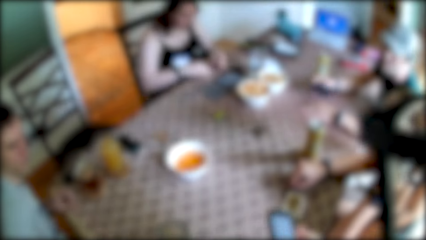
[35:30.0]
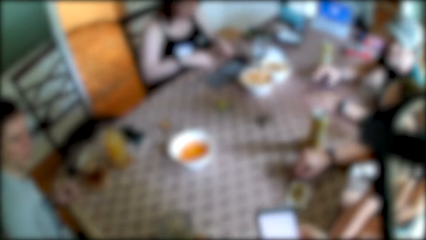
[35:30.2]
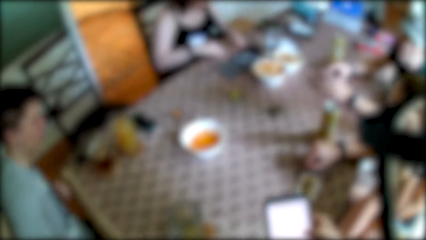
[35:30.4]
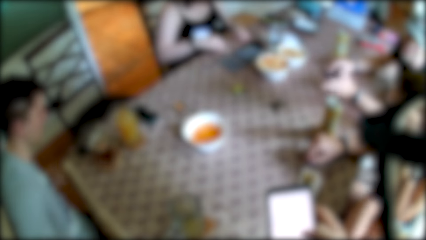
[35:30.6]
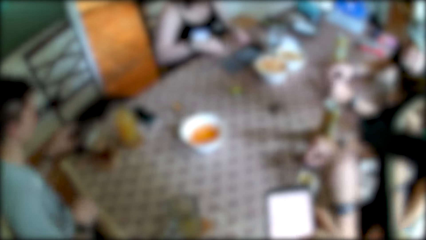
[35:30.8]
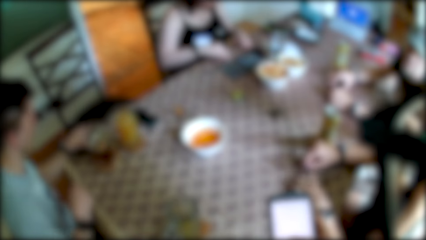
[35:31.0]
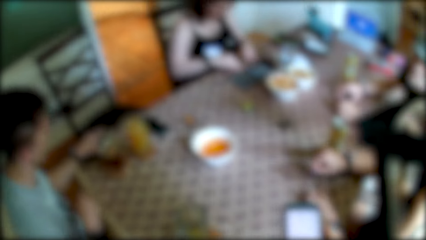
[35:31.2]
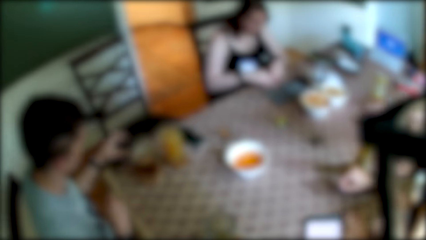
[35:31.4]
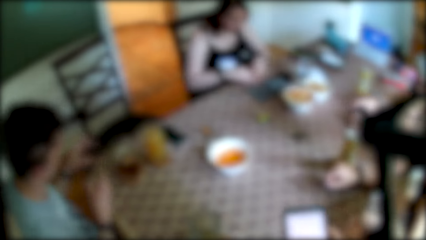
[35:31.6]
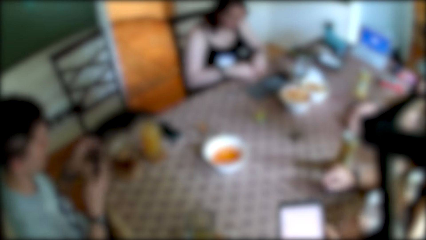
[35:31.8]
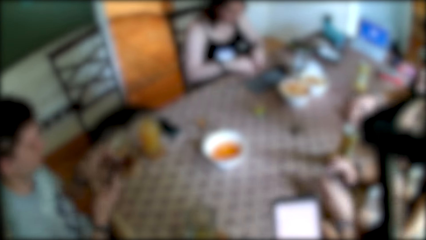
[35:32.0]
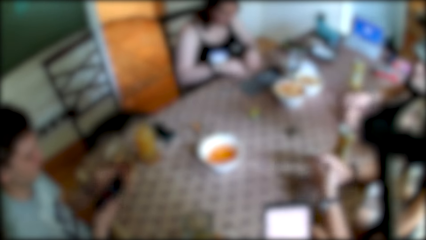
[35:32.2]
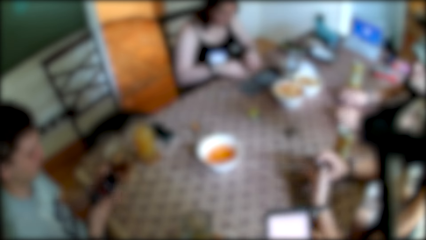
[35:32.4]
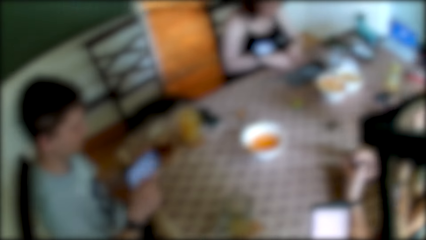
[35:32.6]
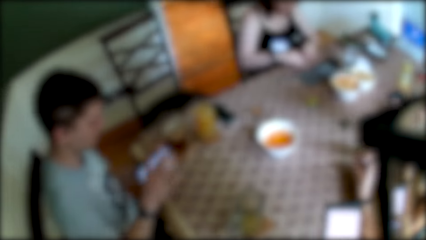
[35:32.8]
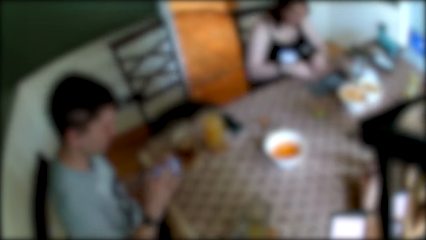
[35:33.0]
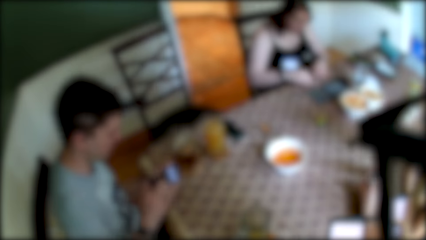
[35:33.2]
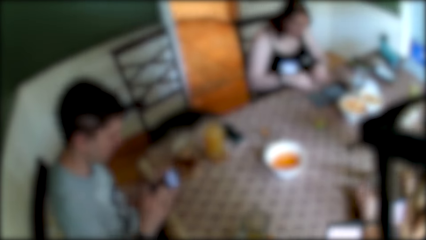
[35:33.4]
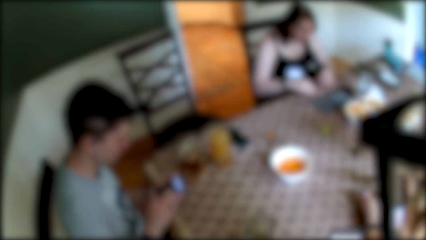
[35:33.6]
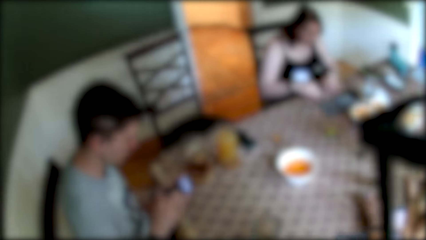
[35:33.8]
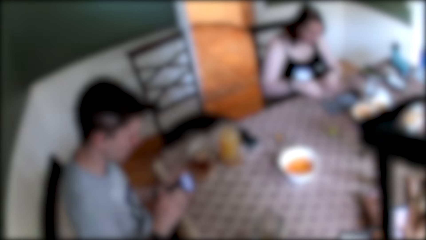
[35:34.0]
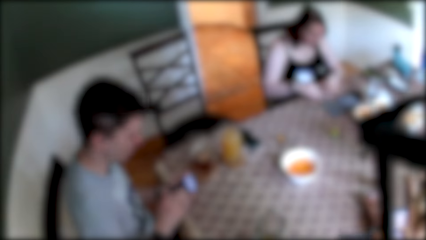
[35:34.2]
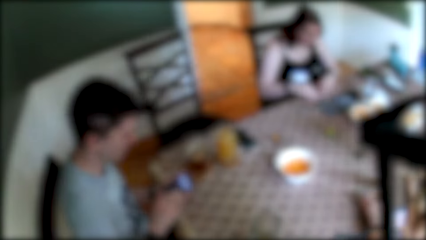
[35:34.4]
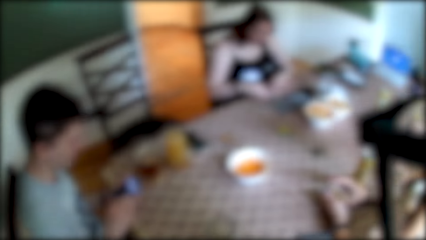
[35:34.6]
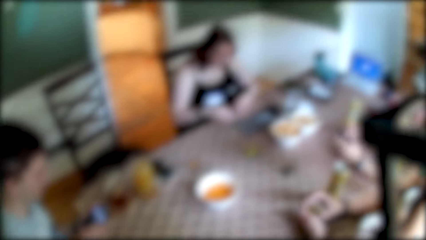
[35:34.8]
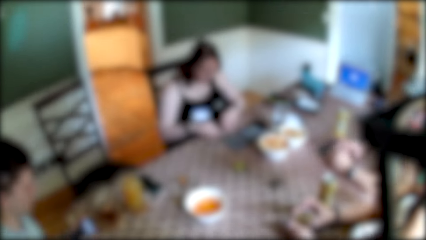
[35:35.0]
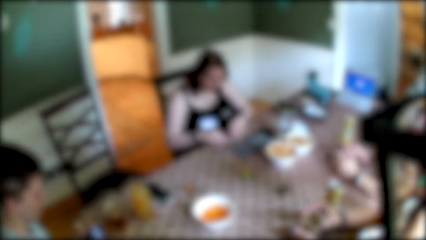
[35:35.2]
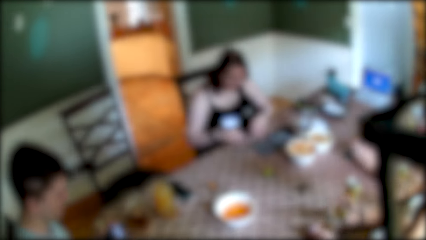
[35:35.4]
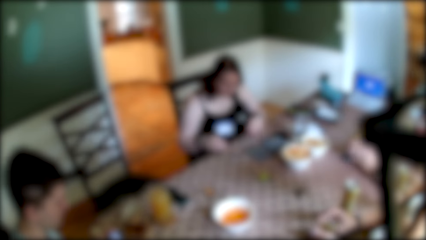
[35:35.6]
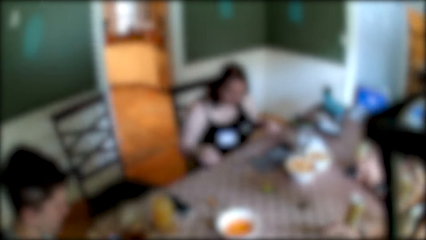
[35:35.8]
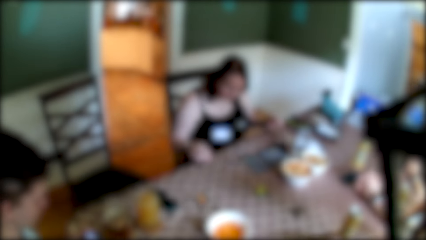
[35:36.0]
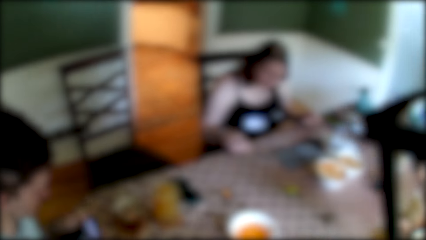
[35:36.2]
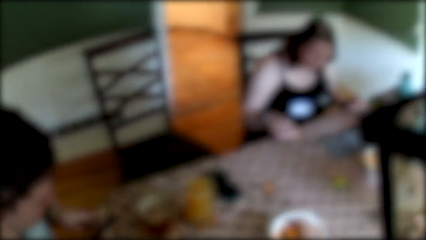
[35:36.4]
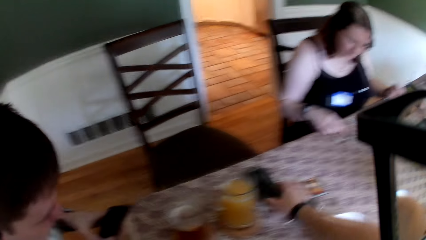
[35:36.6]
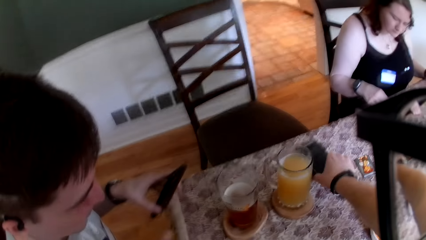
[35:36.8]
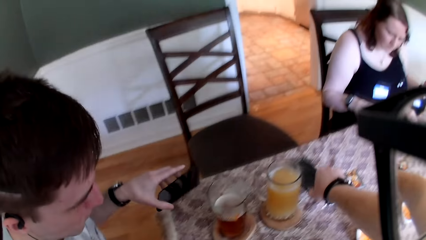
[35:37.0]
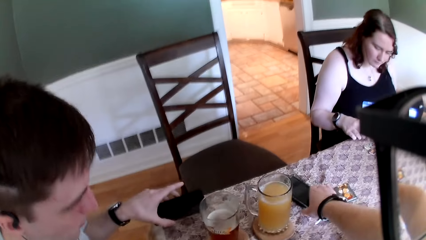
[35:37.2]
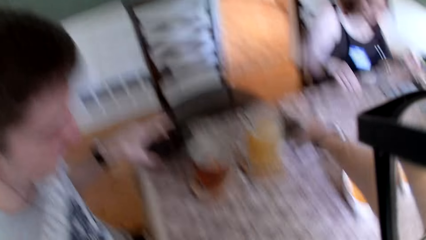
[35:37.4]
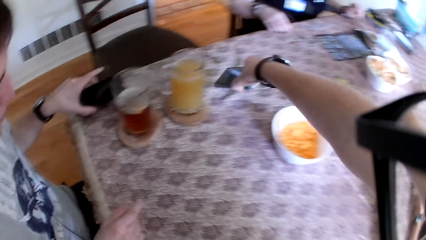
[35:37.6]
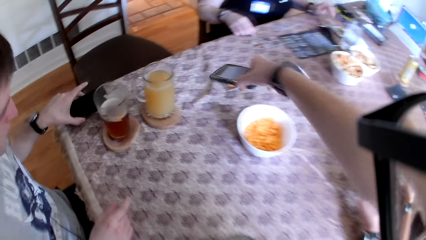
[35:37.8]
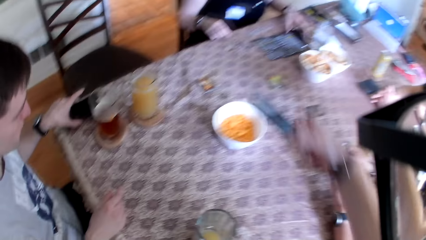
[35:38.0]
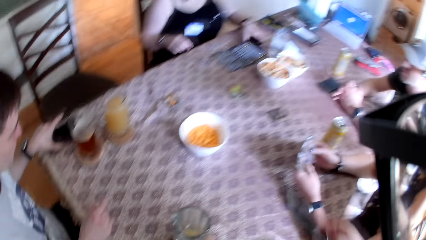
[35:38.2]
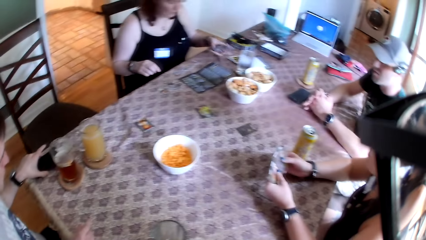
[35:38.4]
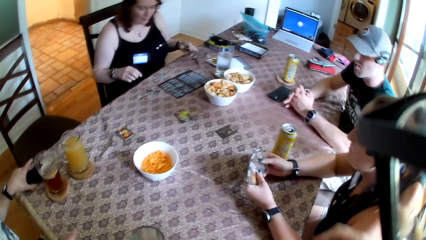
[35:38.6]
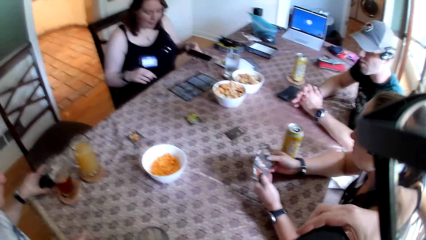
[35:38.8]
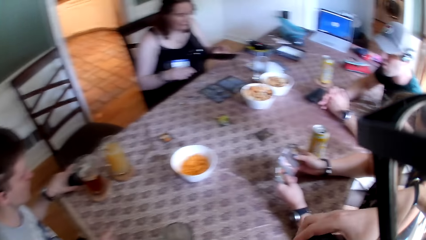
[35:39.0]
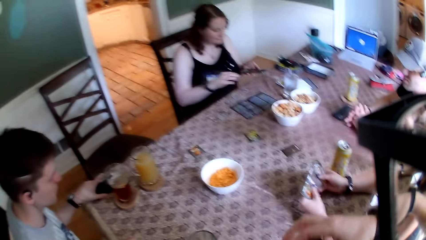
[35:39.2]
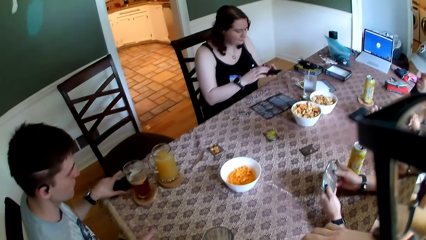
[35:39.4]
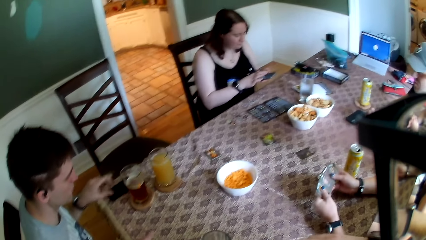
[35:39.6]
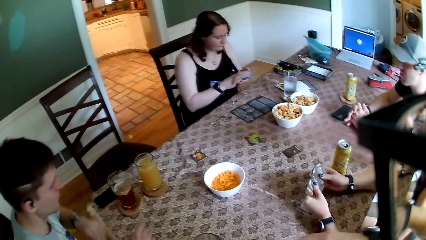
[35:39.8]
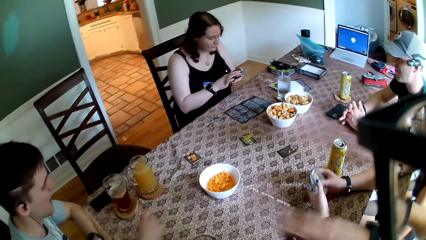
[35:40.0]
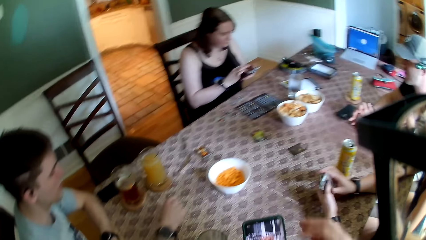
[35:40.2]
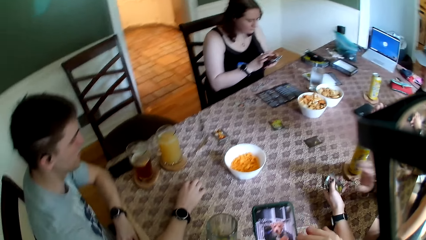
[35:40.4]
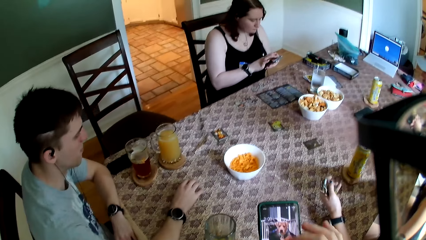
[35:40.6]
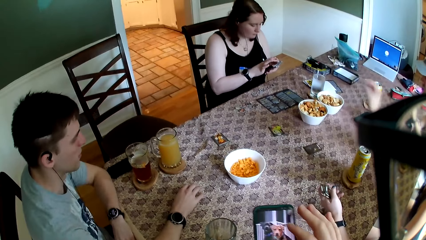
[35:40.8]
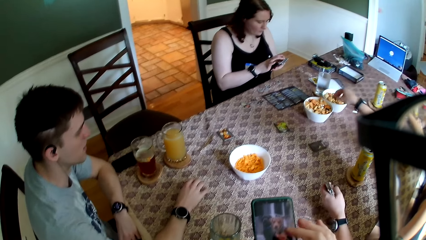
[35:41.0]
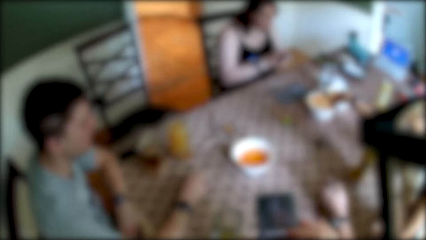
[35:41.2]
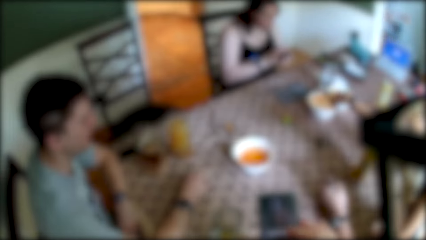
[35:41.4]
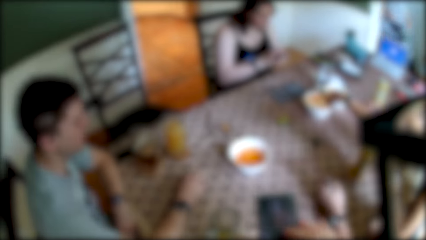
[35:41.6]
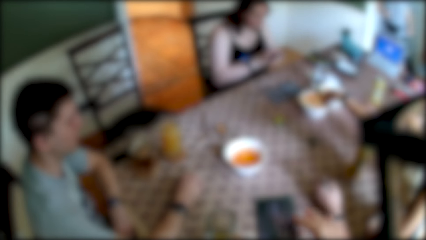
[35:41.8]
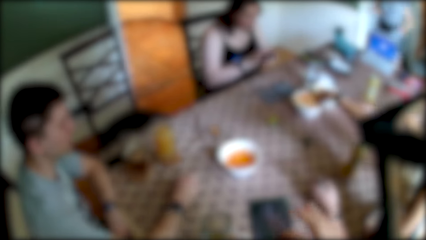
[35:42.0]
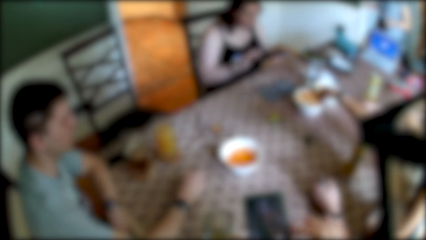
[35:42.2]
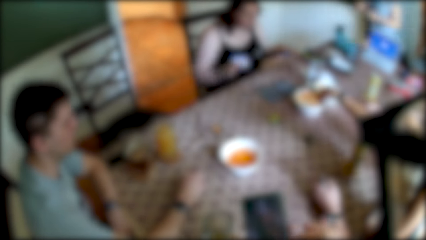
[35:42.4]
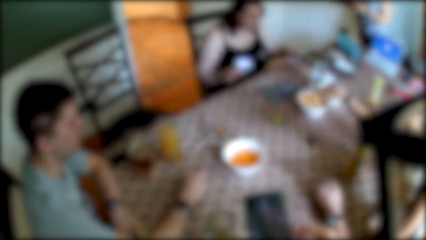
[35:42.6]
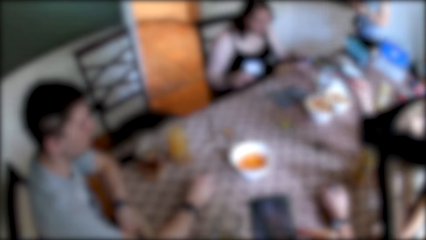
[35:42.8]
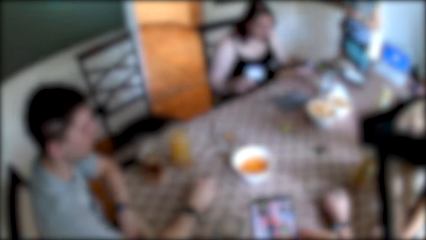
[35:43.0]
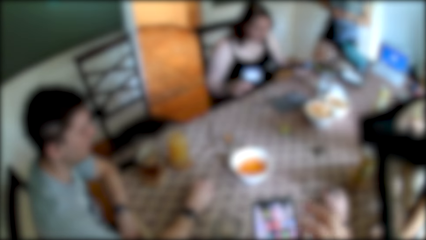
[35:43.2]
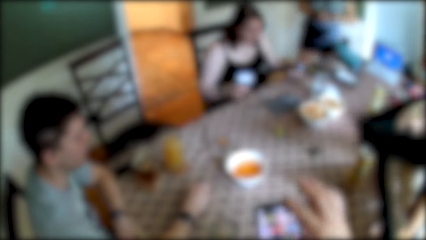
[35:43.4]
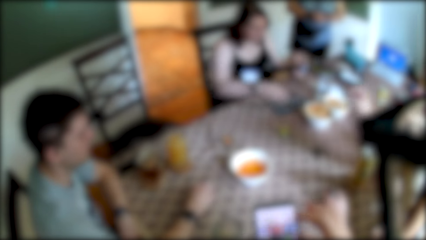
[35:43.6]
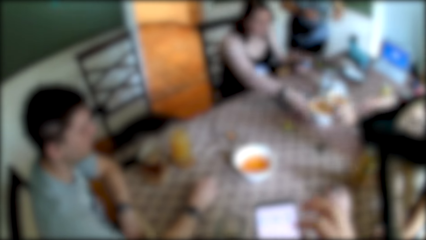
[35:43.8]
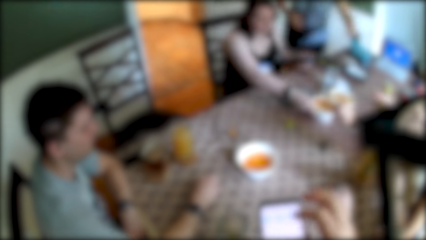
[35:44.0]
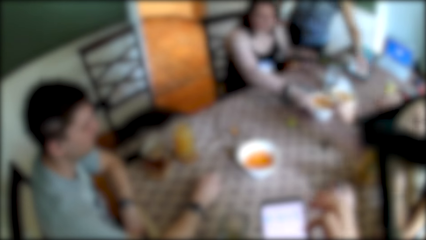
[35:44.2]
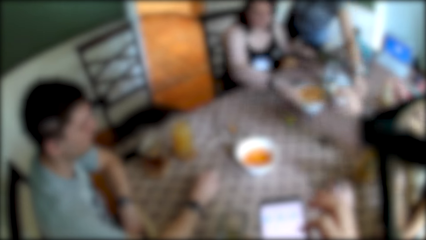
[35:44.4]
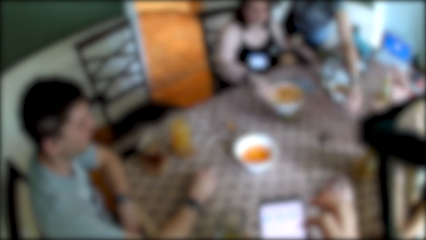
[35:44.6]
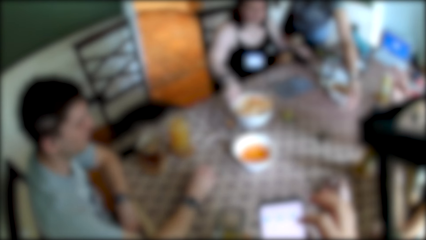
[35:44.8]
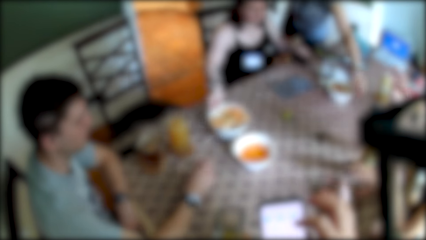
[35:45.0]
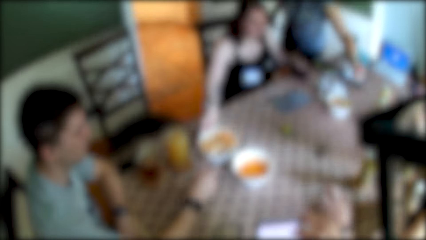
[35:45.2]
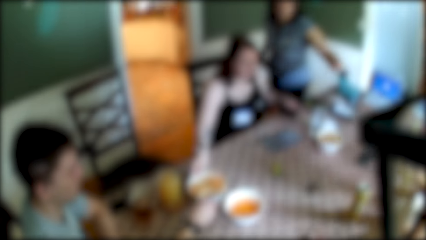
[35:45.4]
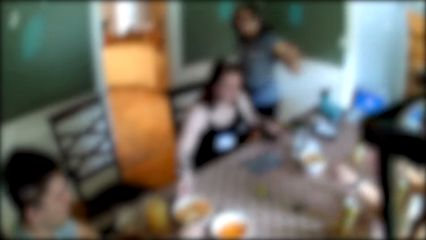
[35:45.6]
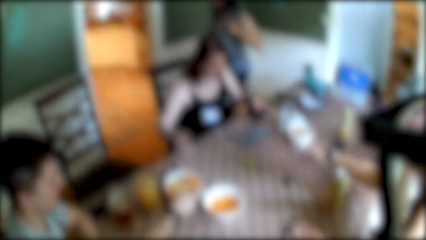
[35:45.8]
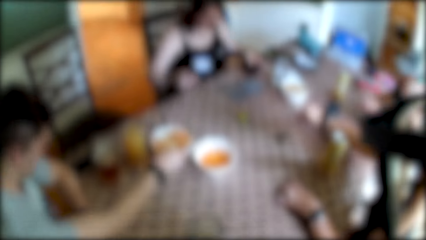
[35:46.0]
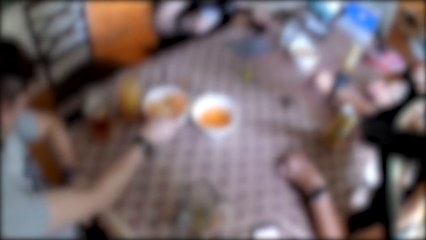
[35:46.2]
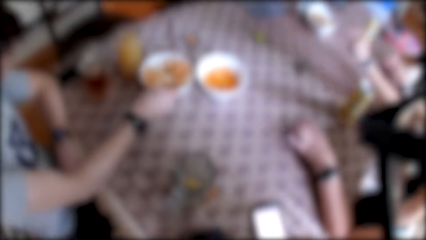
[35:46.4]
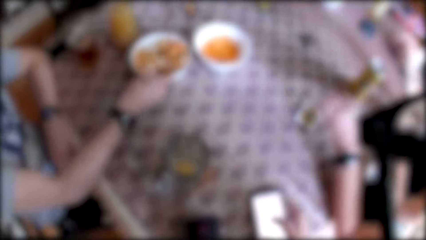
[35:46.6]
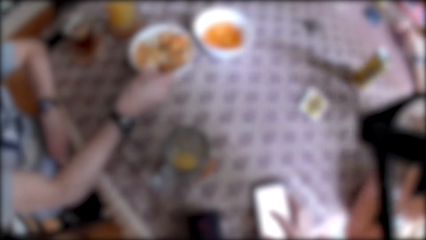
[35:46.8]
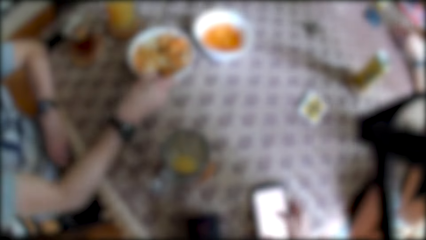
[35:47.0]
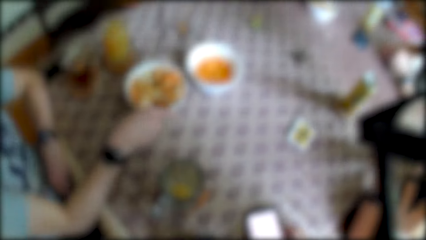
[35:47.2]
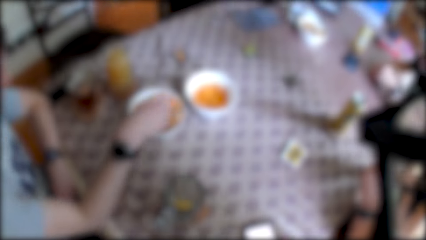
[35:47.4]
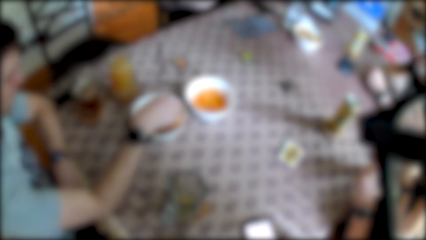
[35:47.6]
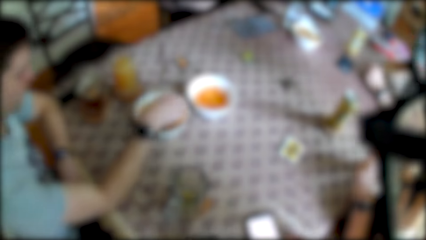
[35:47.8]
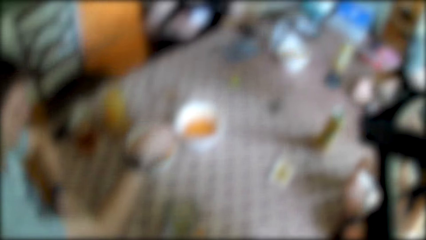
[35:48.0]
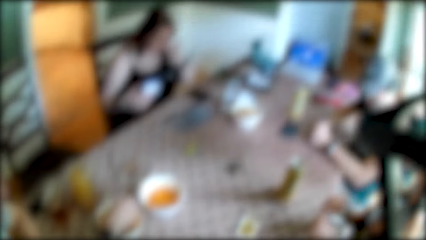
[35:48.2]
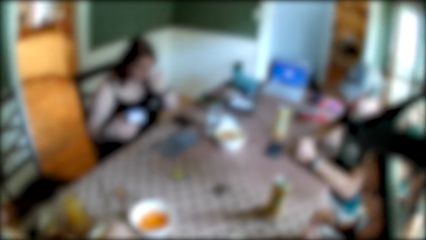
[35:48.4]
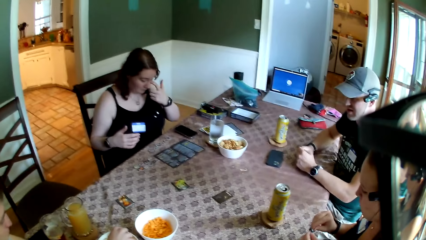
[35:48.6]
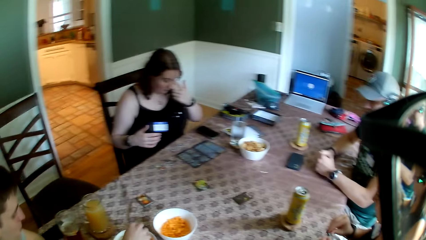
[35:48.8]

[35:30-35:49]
The man picks up a phone from the table with his left hand. The woman operates a phone with both hands. The man operates the phone with both hands. The camera wearer picks up the phone from the table with his right hand. The man drops the phone on the table with his left hand. Another woman picks up a phone from the table with her left hand. The second woman operates the phone with her right hand. The camera wearer operates the phone with his right hand. The first woman picks biscuits from a bowl on the table with her right hand. The second woman picks up the bowl from the table with her right hand. A third woman picks biscuits from the bowl on the table with her left hand. The second woman drops the bowl on the table with her right hand. The man moves the bowl on the table with his right hand. The first woman picks up a card from the table with her right hand.
